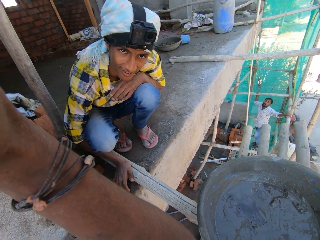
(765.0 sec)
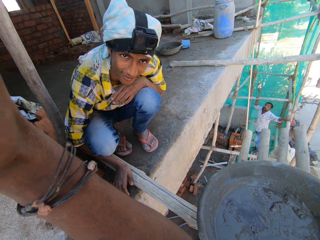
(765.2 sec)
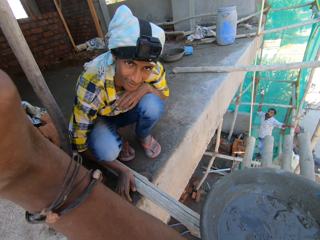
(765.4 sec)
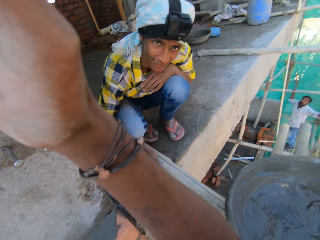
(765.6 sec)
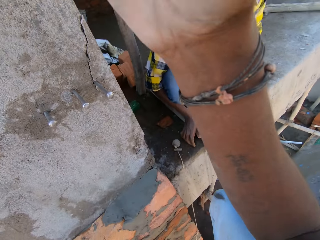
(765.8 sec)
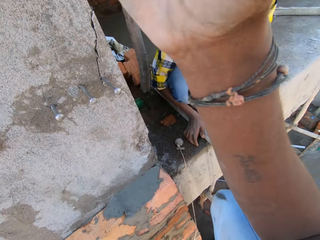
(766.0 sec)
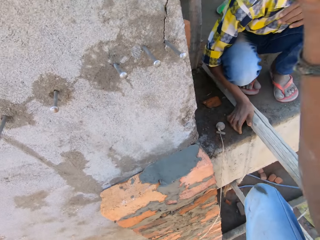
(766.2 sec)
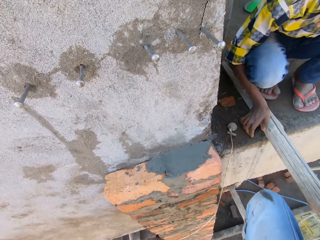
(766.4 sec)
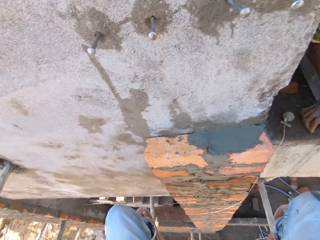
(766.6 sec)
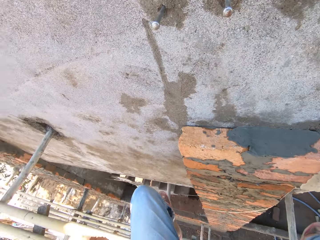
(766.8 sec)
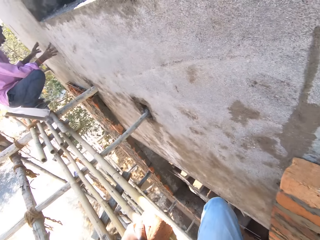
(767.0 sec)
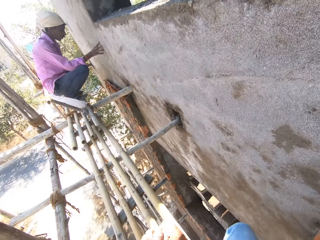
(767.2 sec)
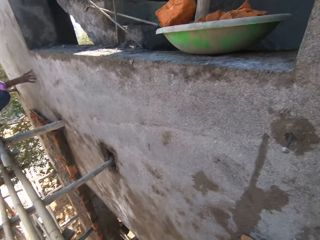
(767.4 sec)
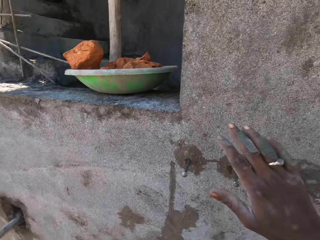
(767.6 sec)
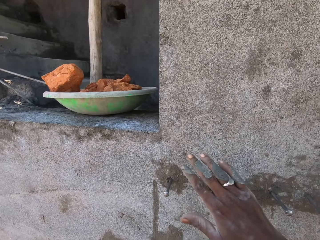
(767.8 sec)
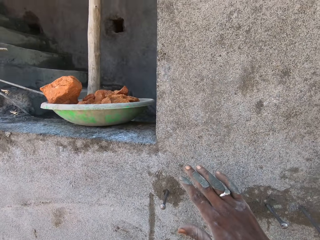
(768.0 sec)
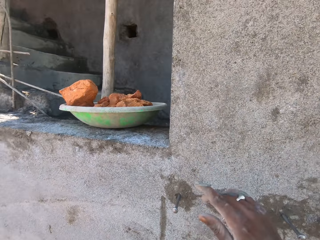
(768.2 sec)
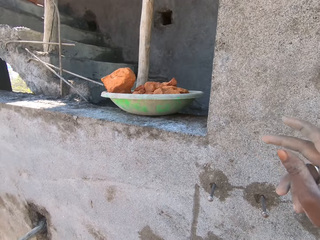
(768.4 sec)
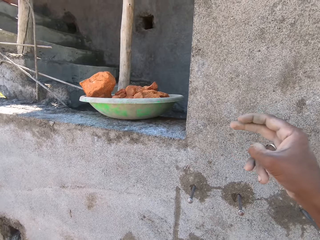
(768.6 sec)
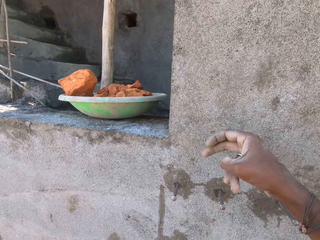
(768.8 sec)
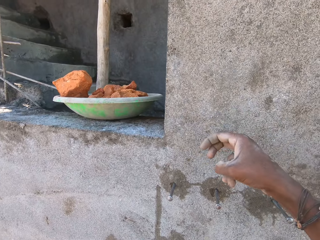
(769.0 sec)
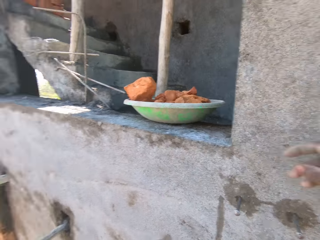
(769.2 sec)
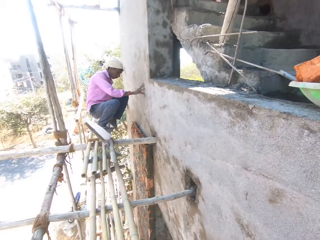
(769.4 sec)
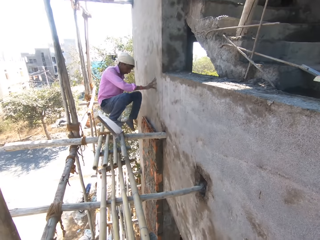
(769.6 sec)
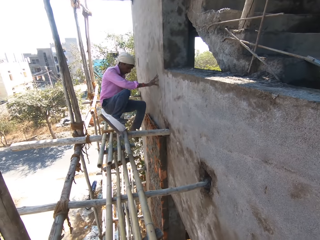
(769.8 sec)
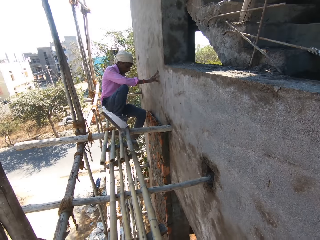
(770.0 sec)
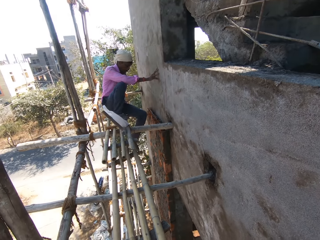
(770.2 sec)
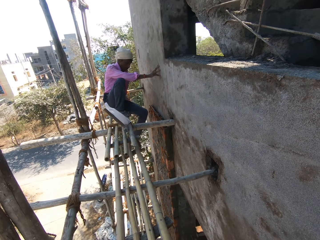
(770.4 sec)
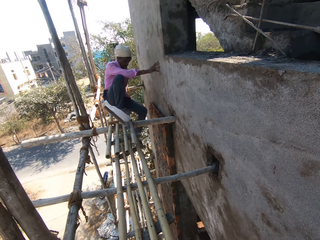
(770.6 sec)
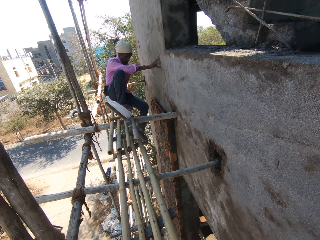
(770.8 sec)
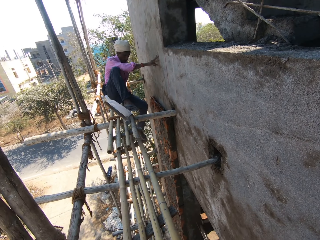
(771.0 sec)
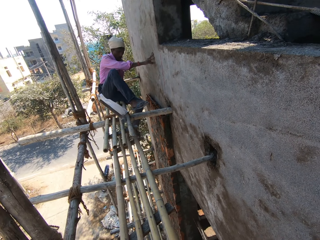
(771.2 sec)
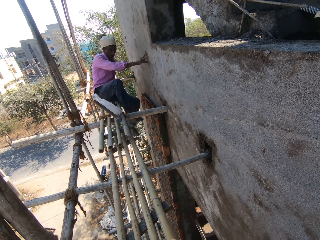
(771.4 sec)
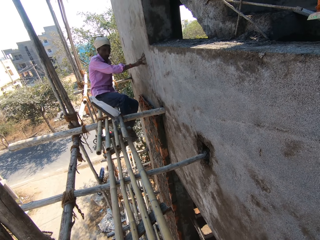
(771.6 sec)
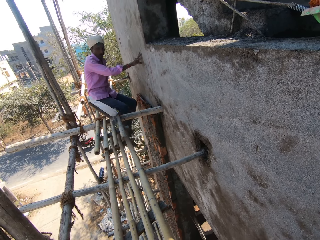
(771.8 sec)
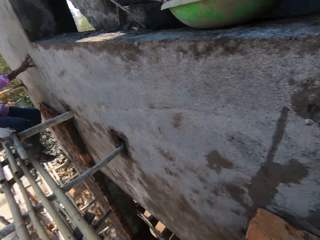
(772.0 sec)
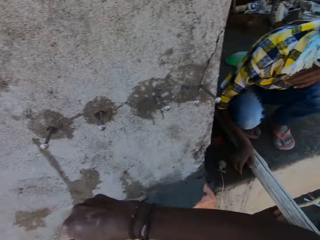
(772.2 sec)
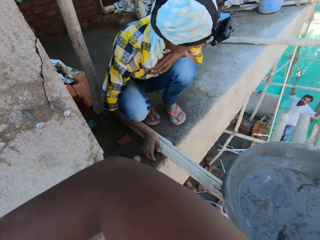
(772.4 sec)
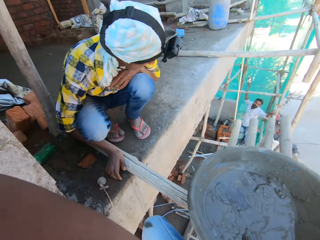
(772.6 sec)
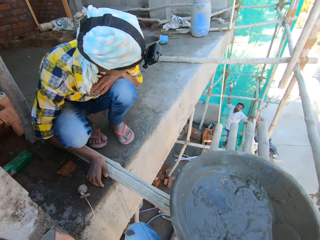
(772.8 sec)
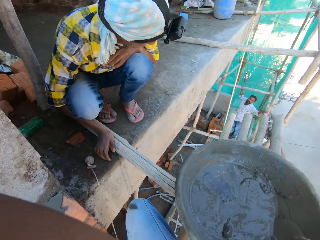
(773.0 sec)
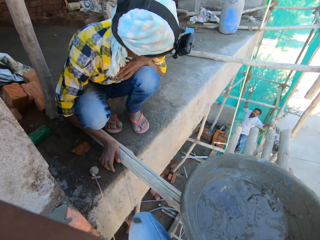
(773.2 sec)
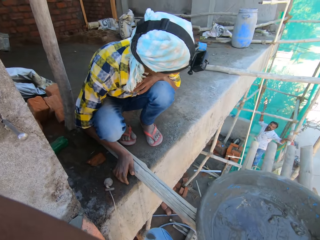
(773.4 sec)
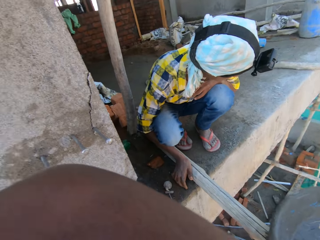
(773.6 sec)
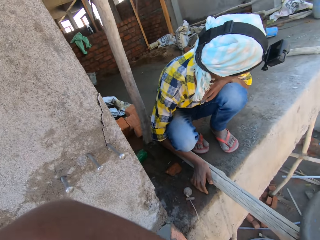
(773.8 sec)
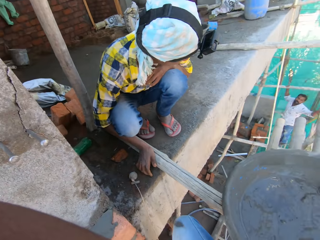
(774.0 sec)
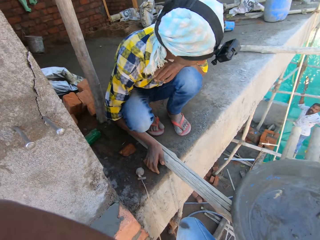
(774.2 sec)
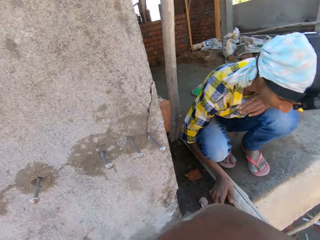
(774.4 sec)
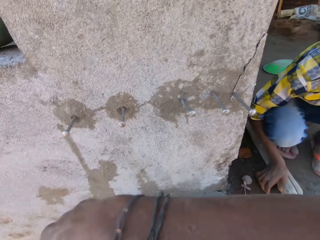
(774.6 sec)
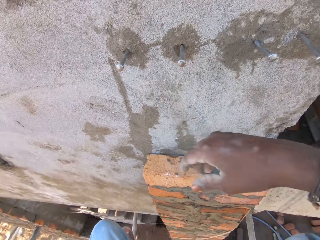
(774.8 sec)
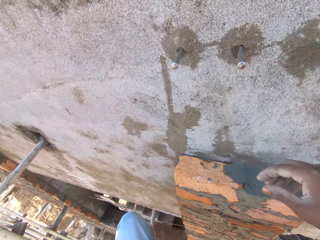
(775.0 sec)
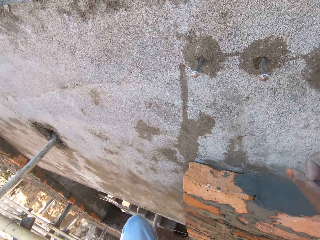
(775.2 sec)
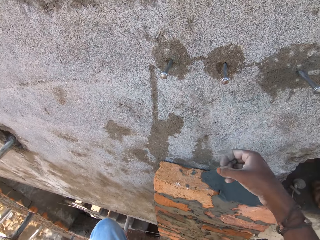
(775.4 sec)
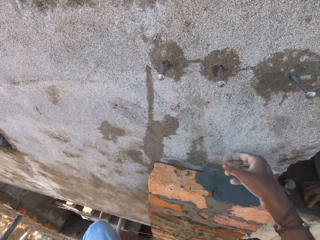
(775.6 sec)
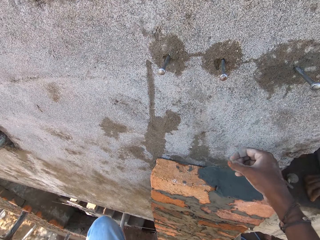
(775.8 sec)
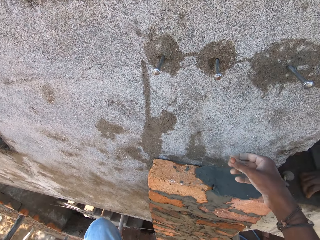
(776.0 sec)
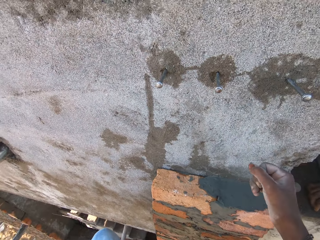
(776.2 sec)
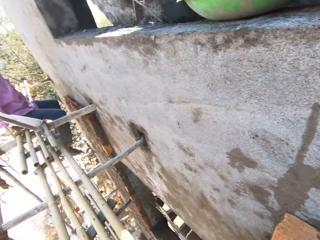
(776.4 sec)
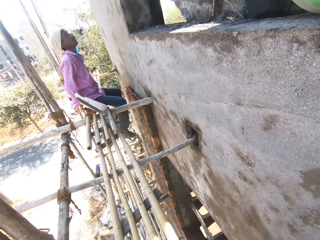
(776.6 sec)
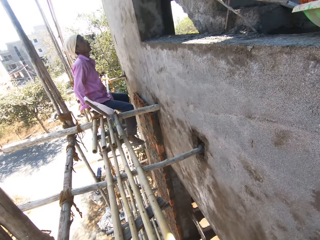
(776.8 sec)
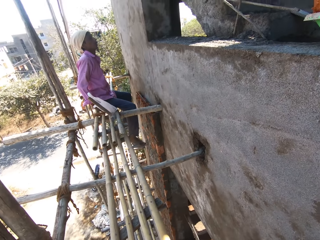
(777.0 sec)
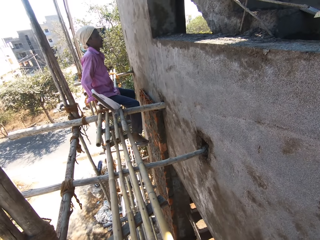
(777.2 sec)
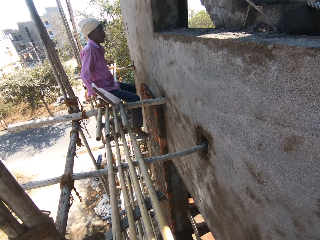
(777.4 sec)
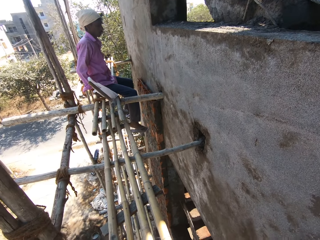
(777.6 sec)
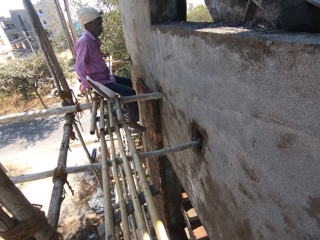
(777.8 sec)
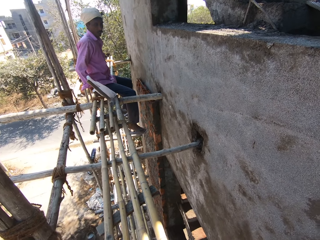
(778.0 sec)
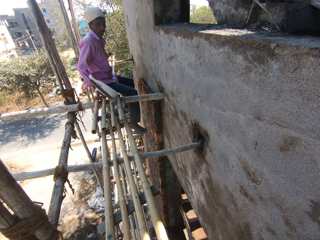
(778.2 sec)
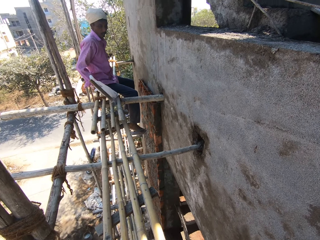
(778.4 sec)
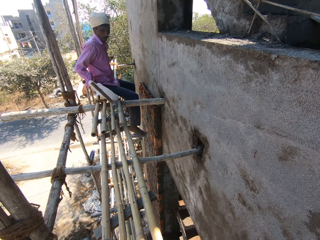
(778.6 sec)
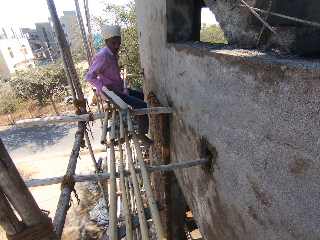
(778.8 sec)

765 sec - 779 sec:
The camera wearer interacts with a man. He drops his hand.

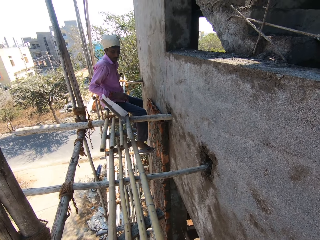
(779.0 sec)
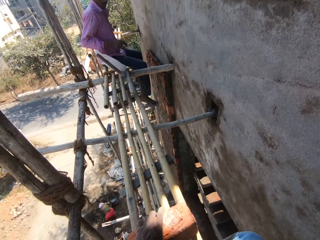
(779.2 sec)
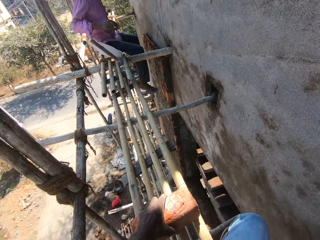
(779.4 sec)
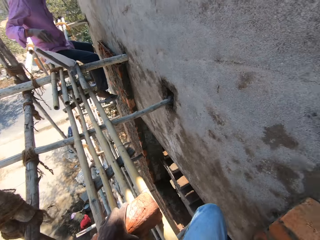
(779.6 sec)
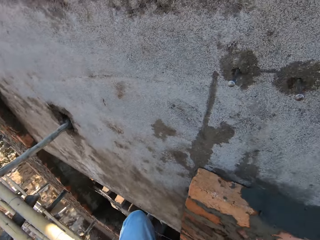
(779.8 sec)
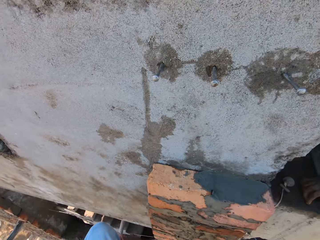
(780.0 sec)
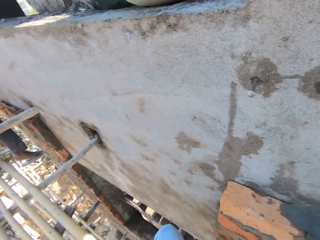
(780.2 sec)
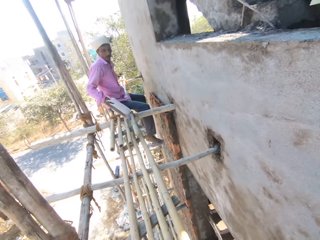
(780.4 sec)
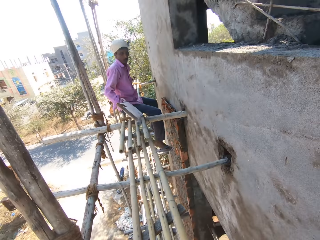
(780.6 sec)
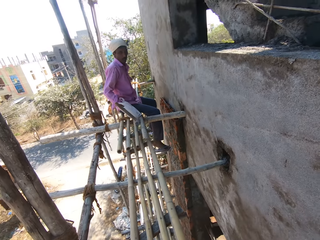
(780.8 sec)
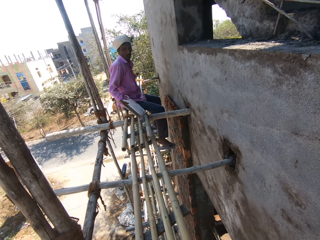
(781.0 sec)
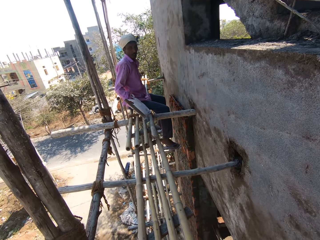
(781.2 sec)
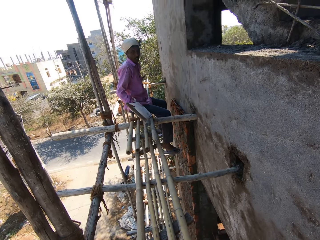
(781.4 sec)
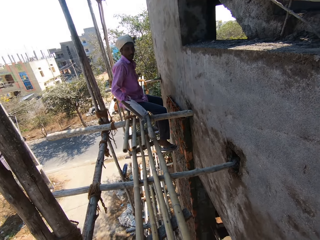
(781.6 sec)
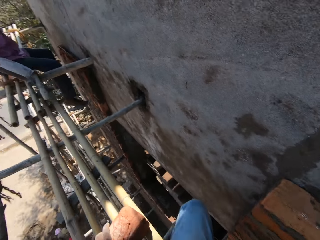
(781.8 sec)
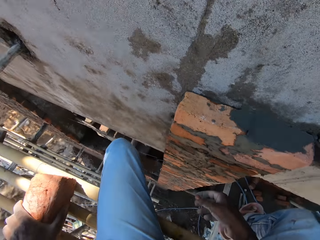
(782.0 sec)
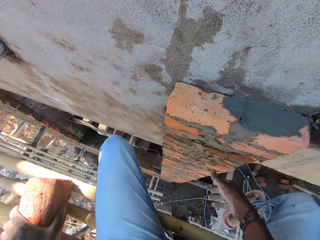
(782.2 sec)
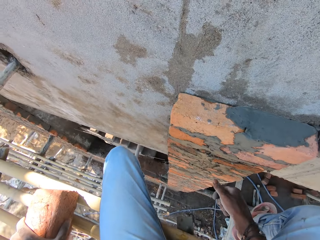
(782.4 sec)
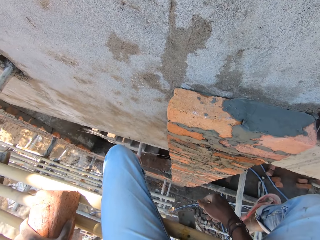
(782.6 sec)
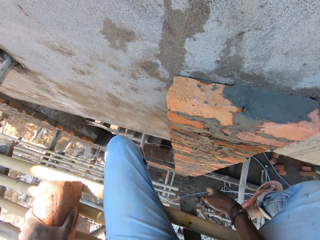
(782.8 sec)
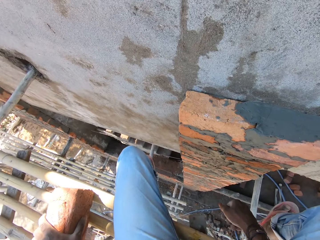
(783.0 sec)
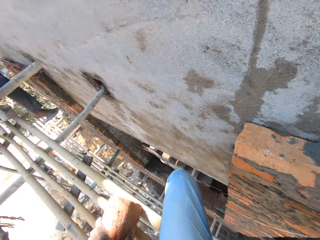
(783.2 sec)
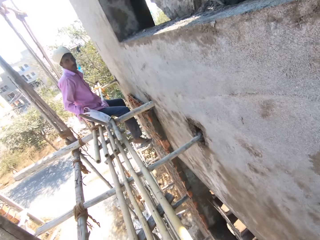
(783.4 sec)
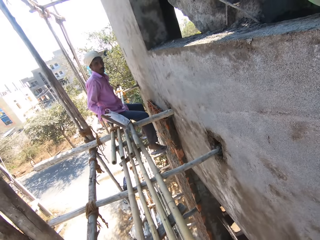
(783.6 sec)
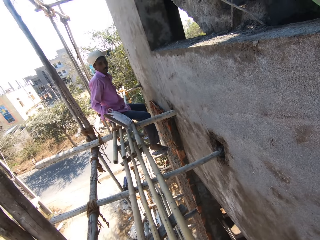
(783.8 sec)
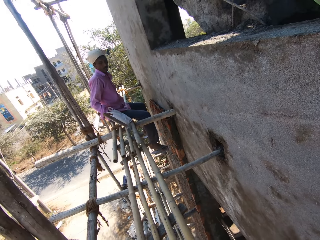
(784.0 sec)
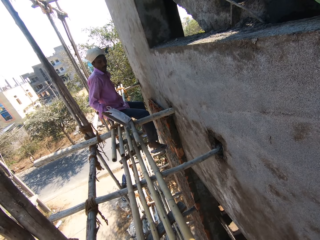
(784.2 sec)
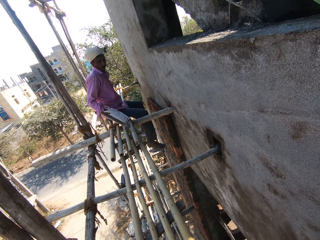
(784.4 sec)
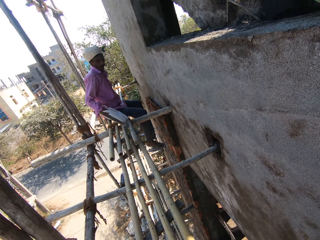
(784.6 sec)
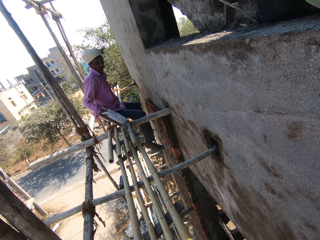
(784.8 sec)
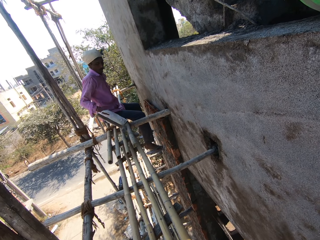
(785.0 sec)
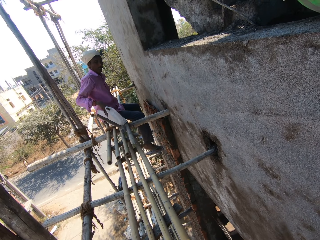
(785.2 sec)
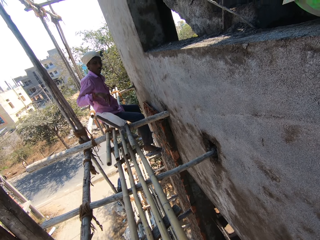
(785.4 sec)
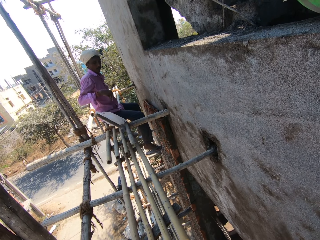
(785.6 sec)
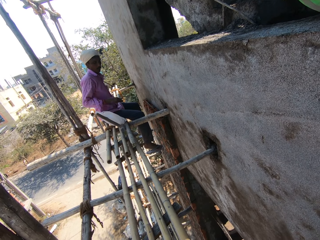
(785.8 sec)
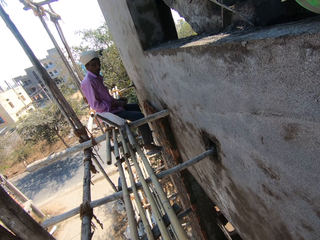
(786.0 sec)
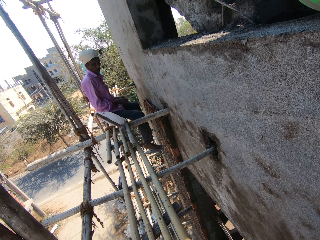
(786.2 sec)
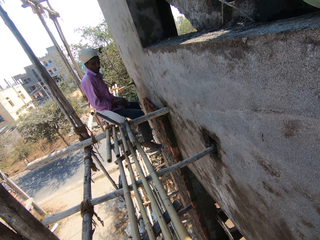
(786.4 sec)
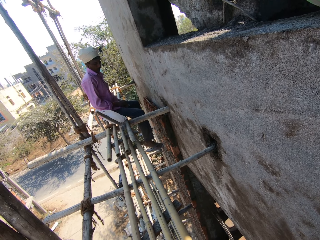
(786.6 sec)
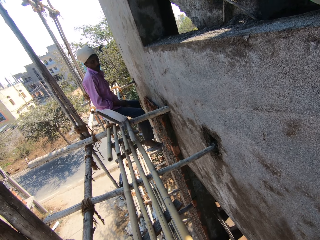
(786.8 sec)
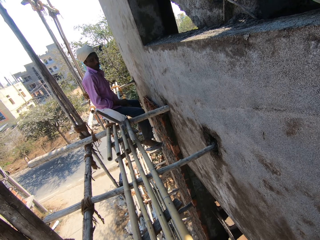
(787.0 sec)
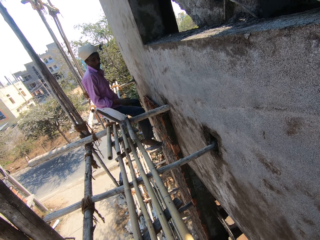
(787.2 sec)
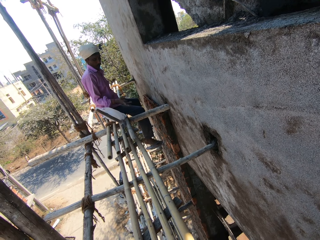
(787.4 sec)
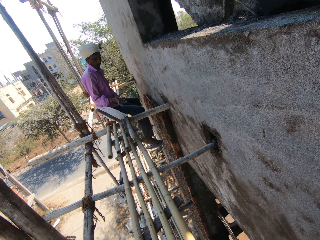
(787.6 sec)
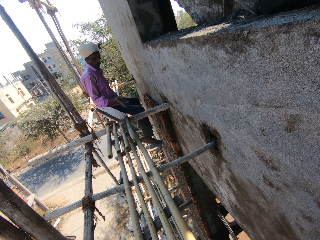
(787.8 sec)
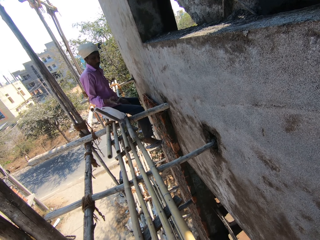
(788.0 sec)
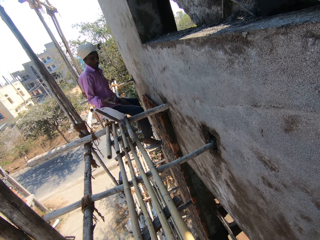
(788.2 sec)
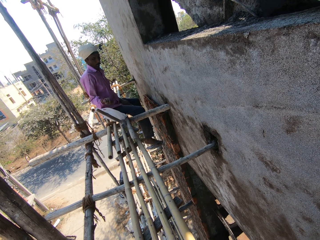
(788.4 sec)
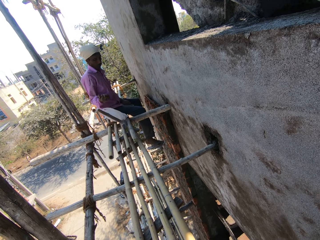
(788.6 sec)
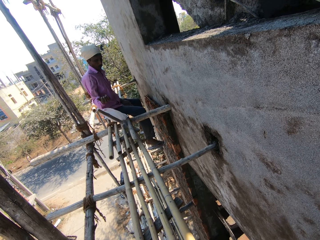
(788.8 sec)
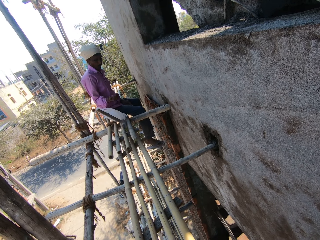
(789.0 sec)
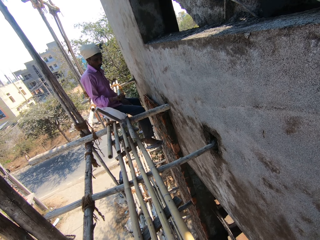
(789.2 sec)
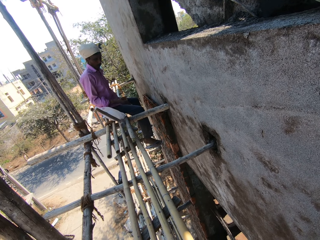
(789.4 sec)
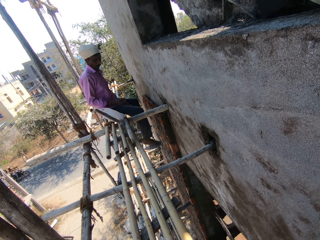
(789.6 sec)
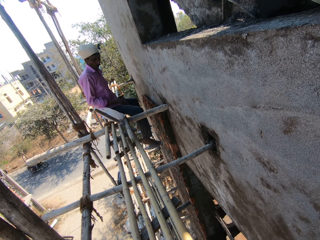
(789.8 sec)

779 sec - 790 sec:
The camera wearer looks at the man.
